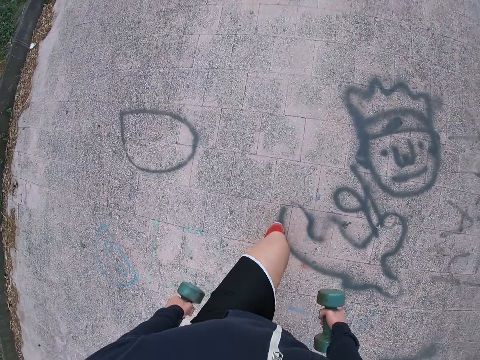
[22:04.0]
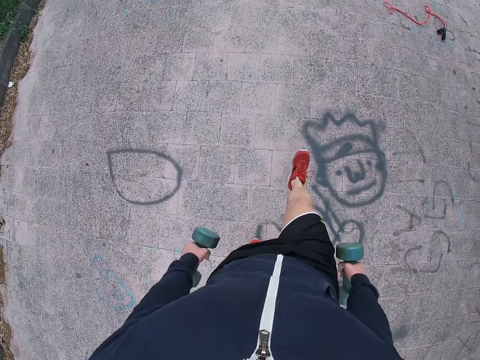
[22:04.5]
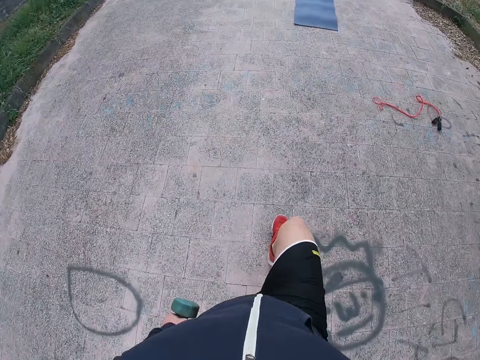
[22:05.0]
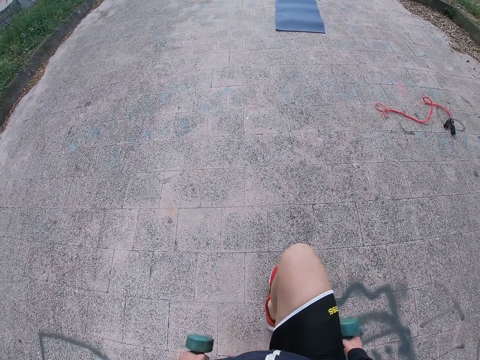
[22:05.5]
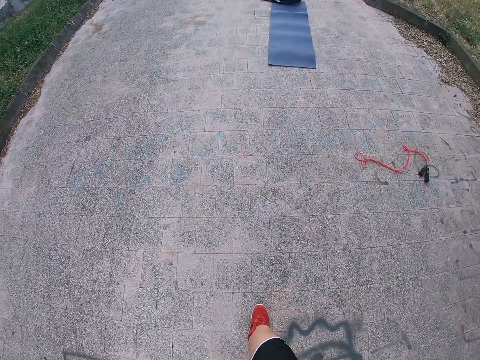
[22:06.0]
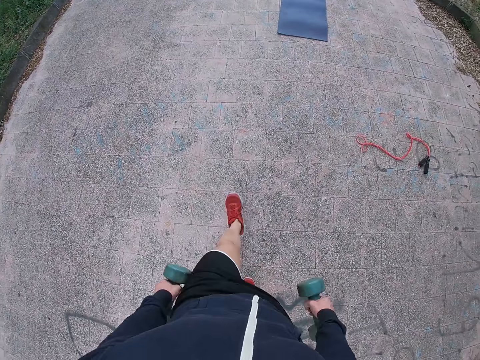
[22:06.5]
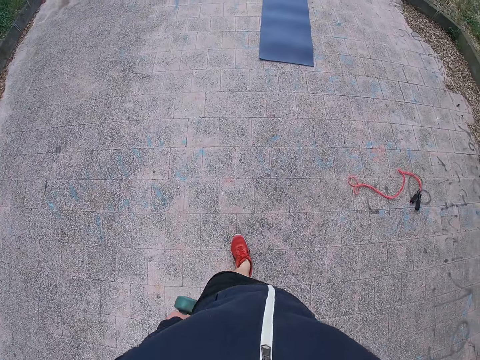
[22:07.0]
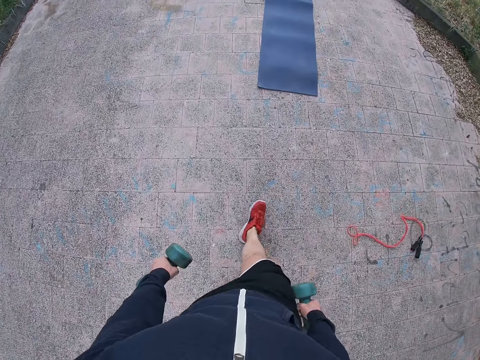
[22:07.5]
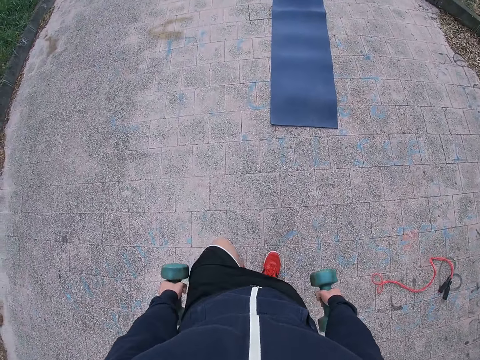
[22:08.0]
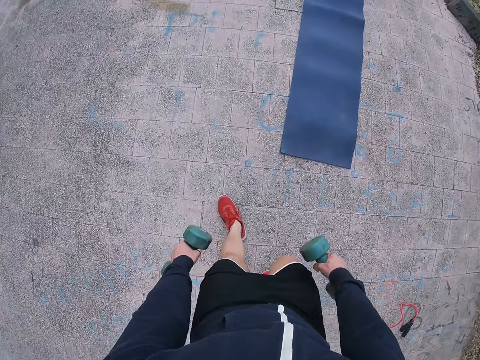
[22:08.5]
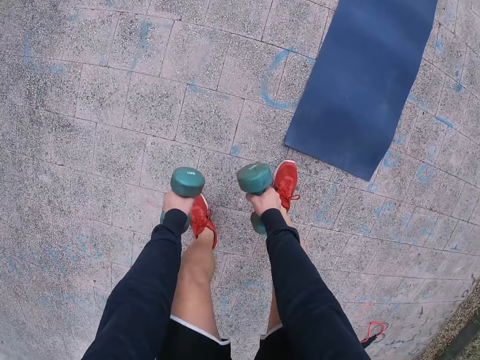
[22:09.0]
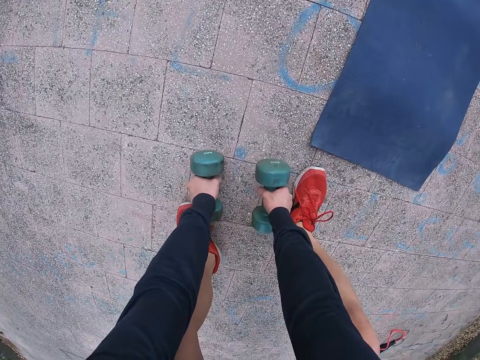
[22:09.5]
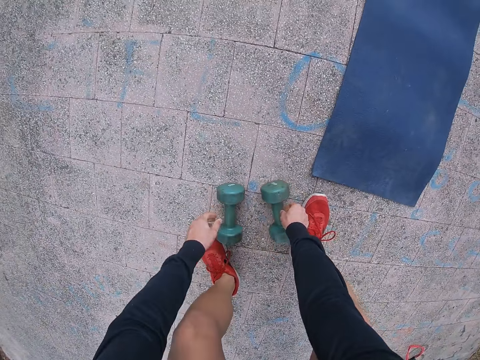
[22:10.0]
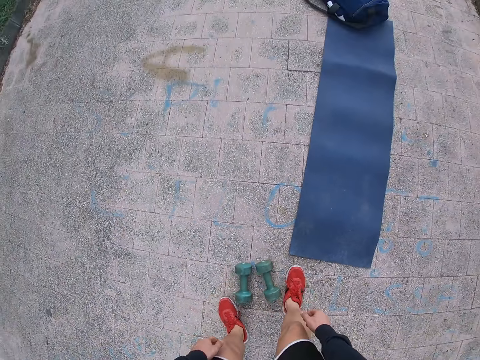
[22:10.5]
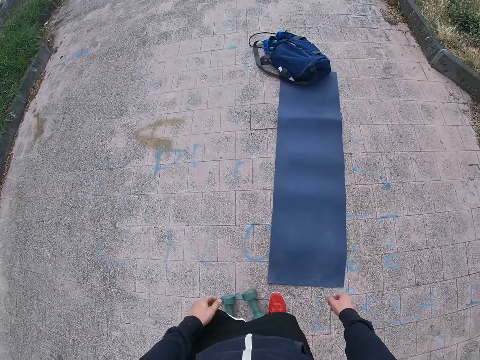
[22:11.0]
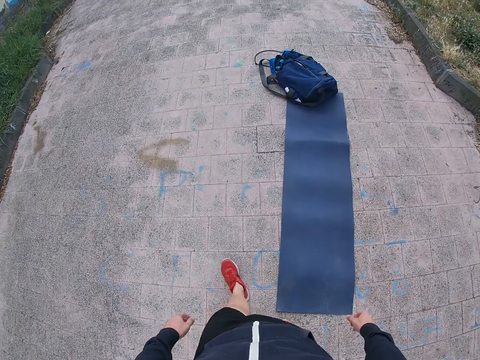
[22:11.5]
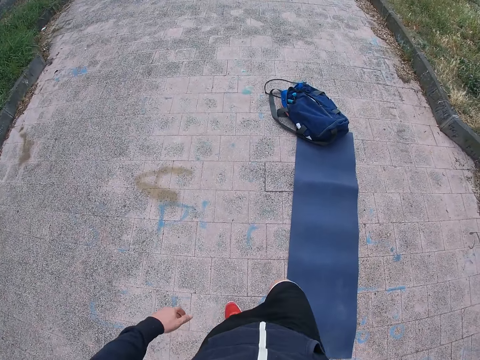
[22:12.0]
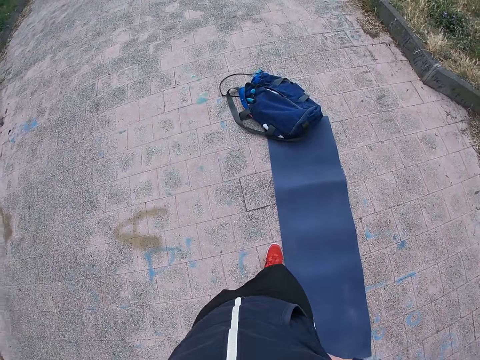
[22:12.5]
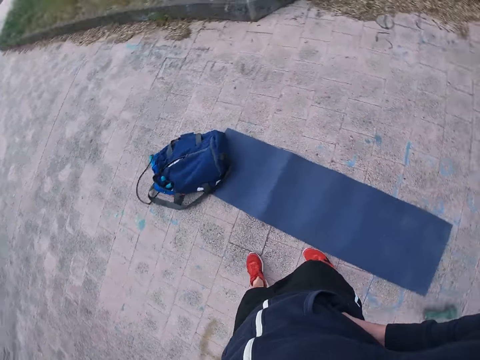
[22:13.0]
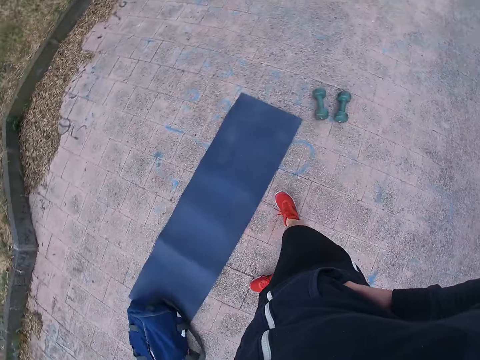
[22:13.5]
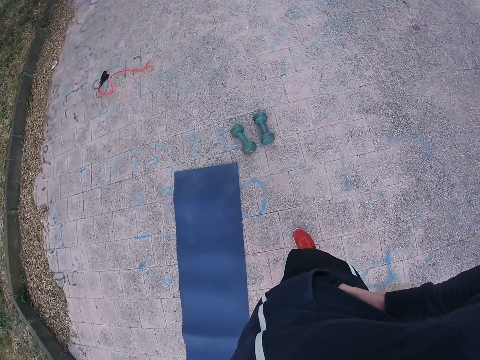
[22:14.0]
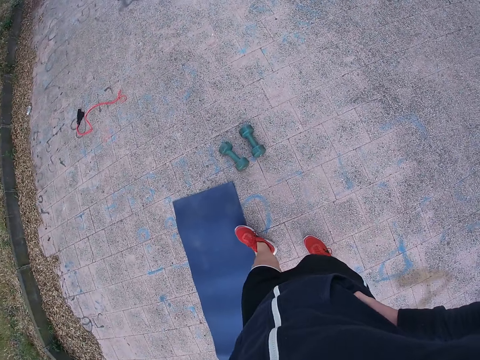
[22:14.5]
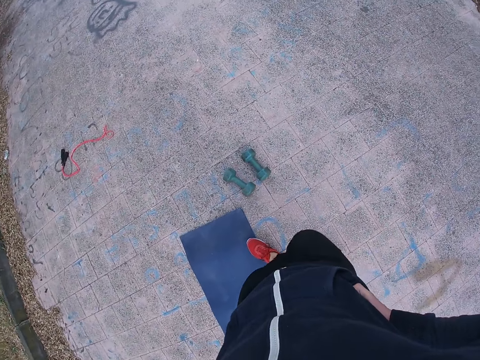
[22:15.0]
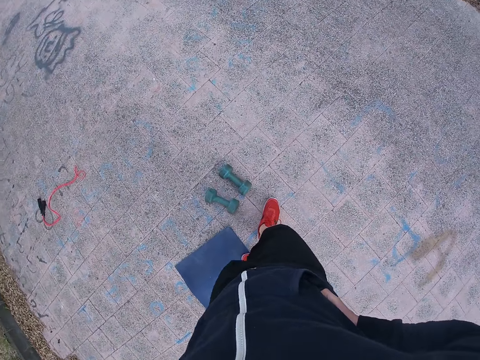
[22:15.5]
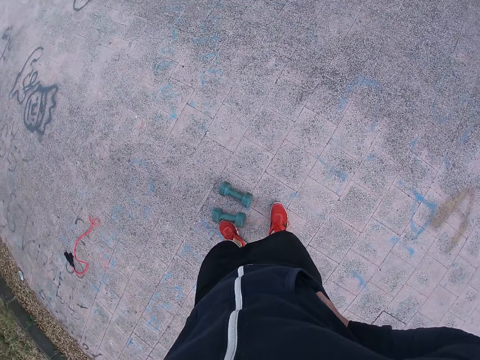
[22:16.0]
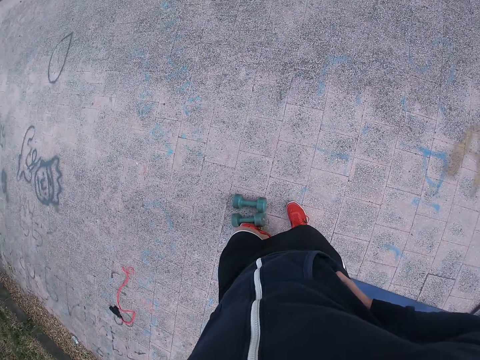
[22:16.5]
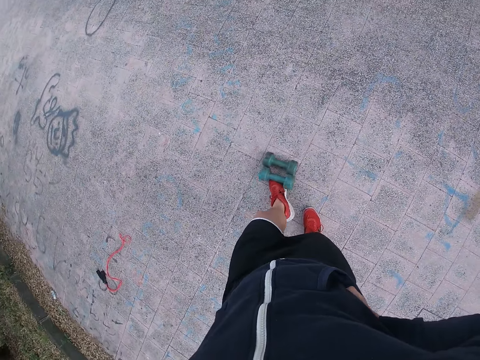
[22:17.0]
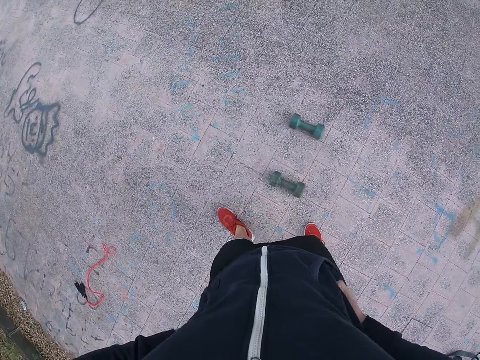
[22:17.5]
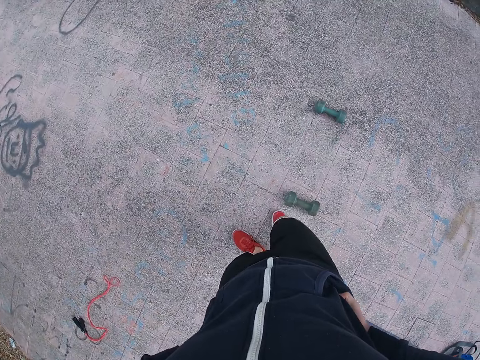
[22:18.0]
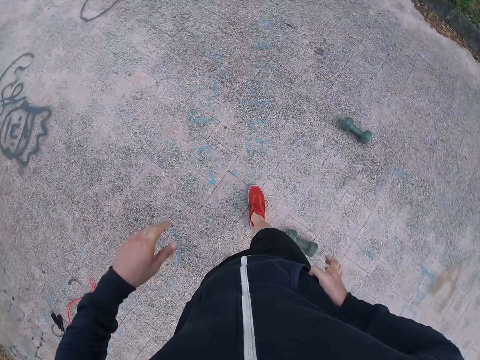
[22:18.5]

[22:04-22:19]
The camera wearer moves forward. He puts the dumbbell on the road. He moves forward. He turns, walks around, and pushes the dumbbells with his leg.

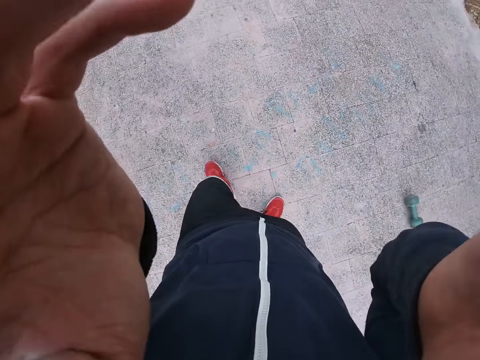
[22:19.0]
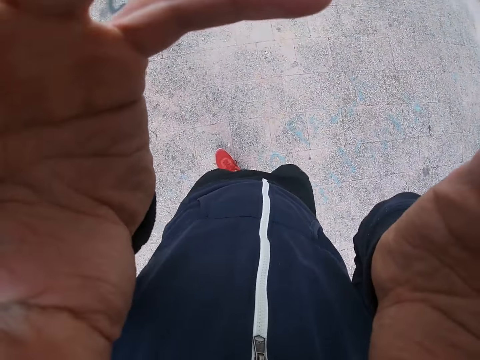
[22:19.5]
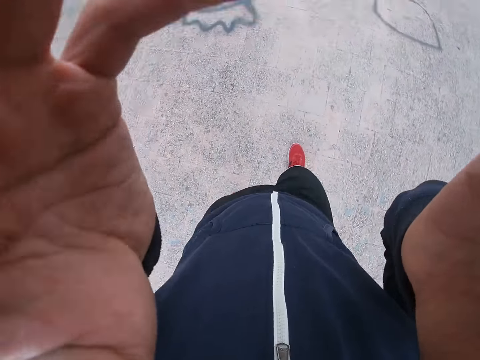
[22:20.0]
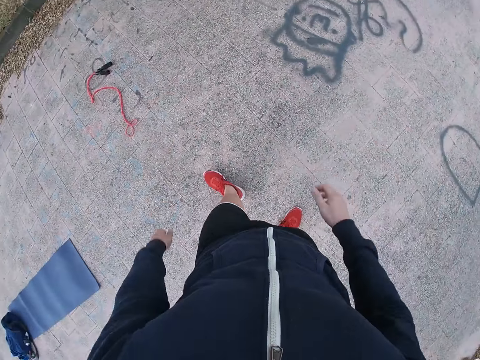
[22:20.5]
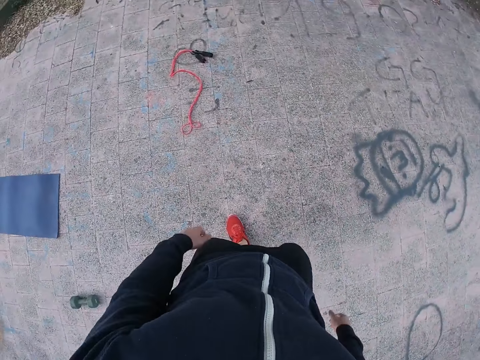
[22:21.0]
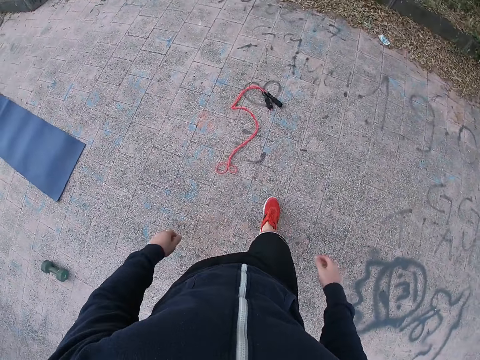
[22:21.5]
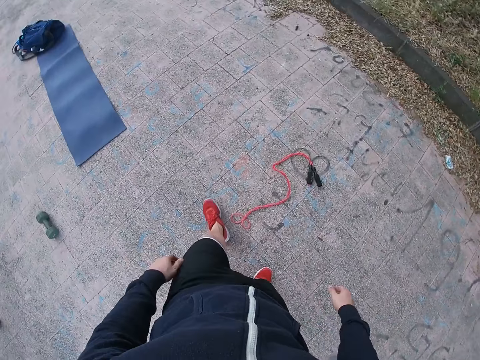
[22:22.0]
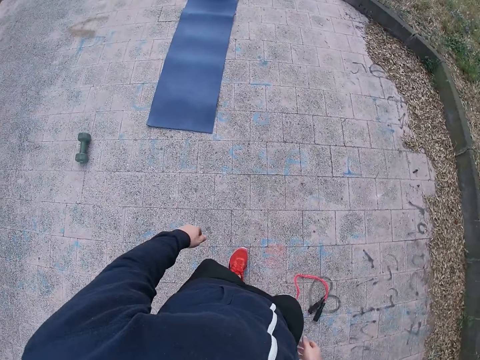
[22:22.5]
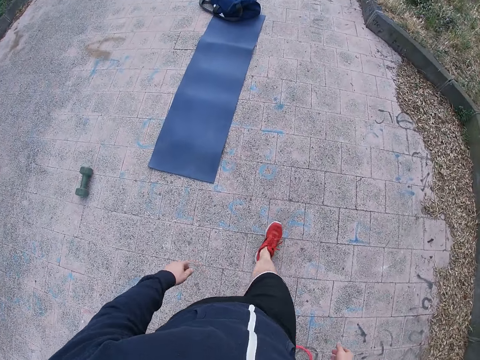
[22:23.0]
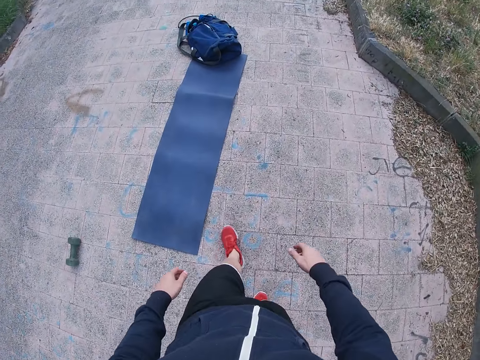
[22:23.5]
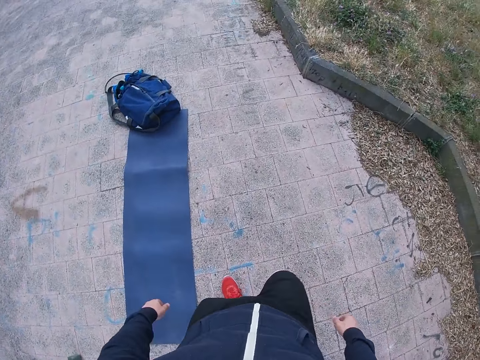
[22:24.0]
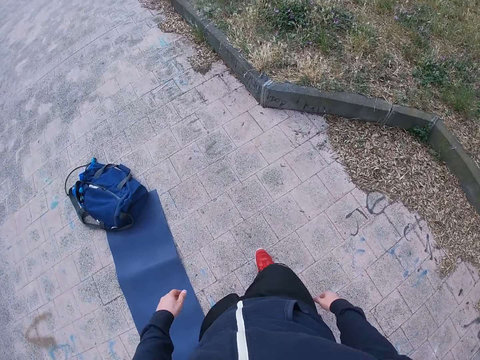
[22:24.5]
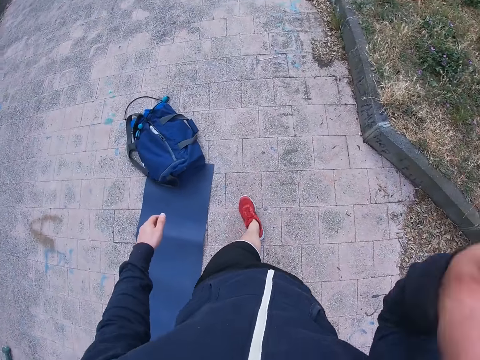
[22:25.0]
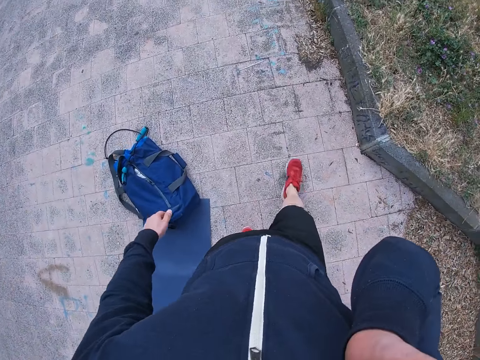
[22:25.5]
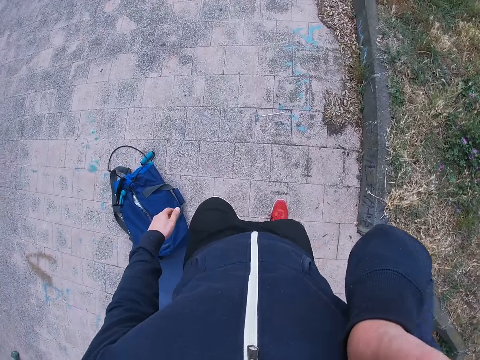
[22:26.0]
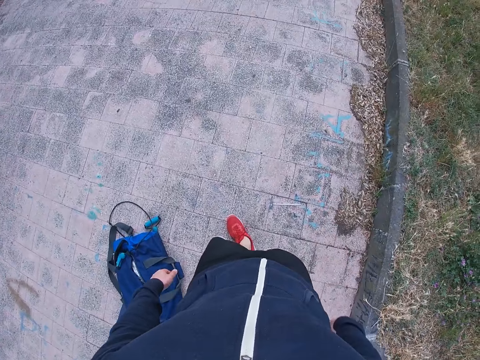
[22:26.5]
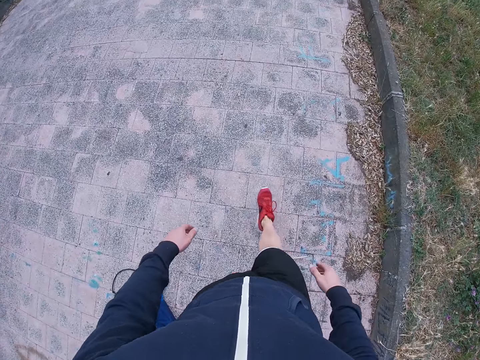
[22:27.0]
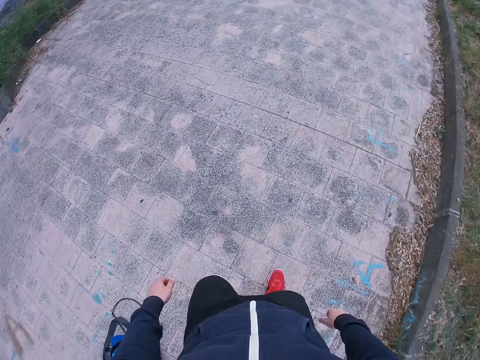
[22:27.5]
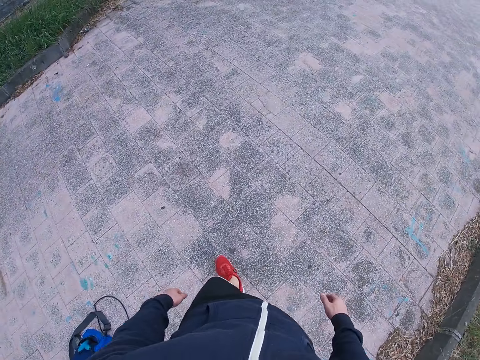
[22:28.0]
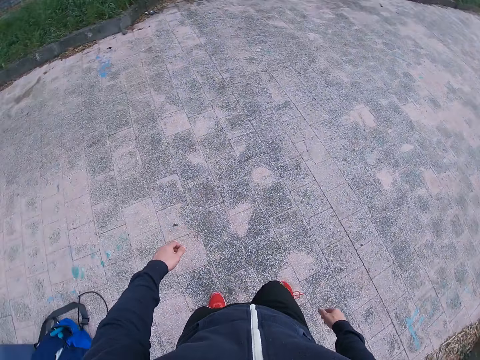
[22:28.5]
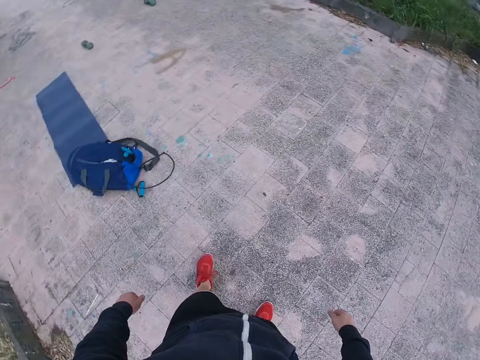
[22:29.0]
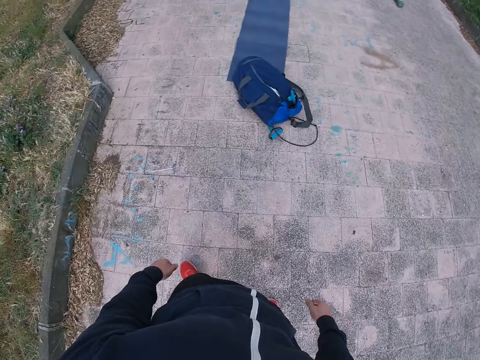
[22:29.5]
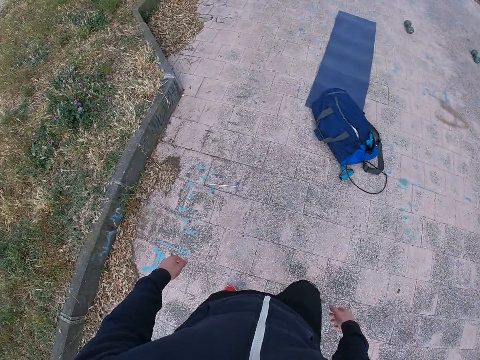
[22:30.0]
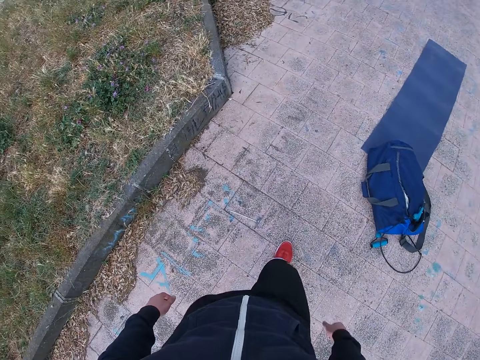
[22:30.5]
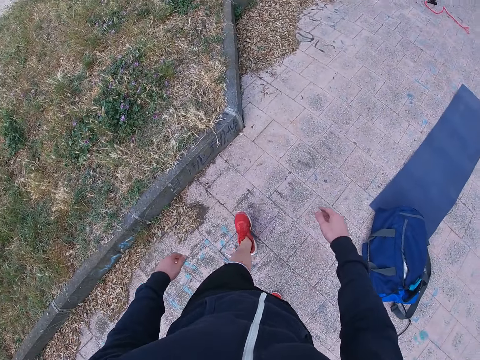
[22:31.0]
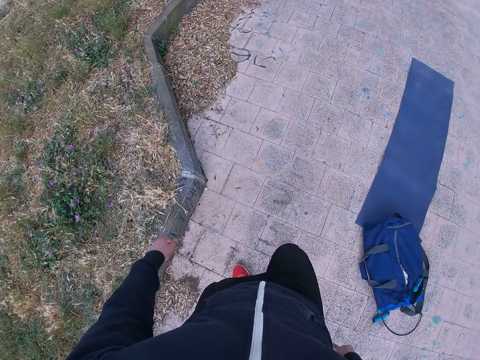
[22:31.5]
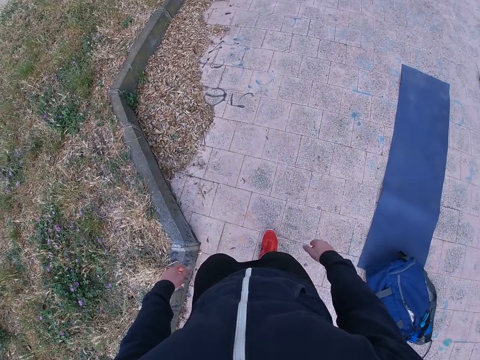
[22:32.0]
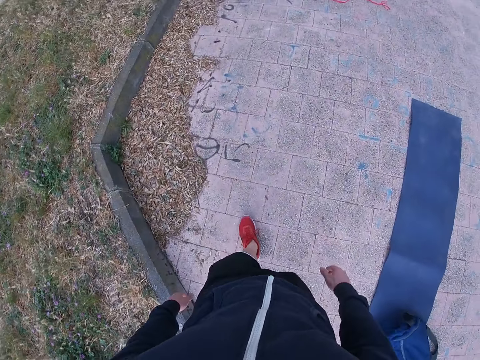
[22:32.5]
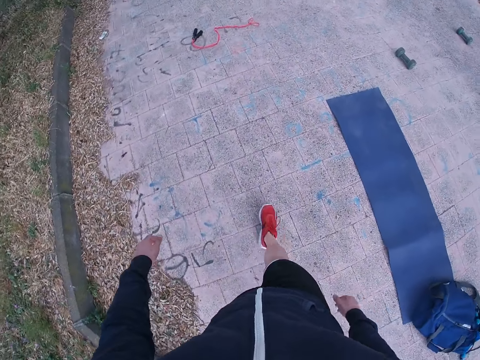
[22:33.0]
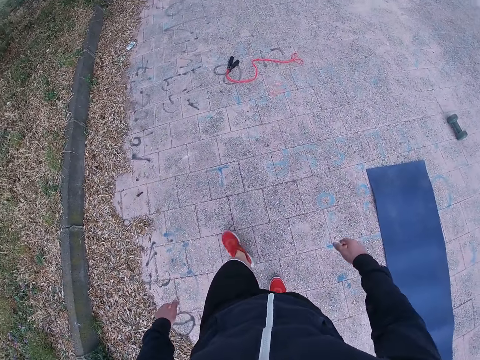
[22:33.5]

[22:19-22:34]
The camera wearer adjusts the camera. He moves around the mat. He raises his hand towards something. He drops his hand. He turns around. He walks around the mat.
